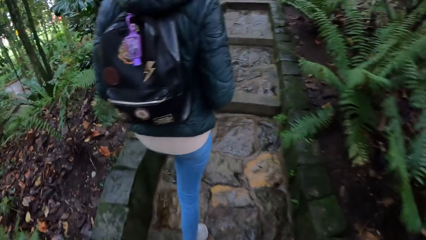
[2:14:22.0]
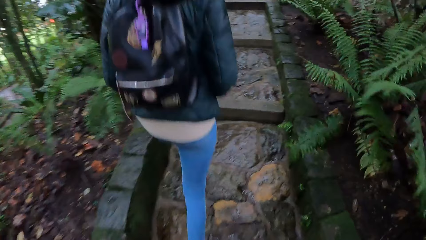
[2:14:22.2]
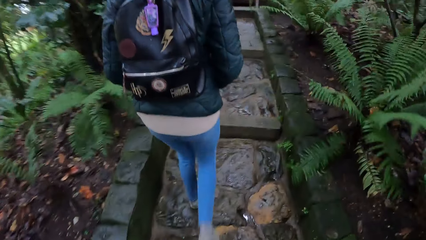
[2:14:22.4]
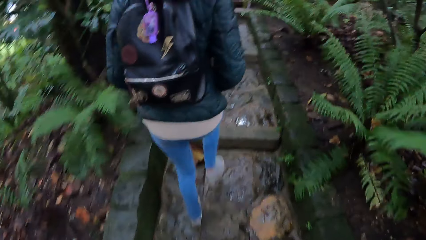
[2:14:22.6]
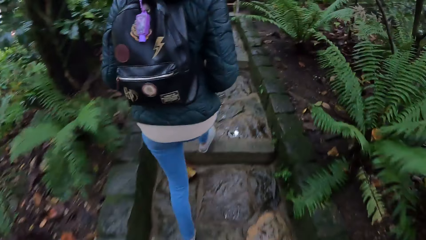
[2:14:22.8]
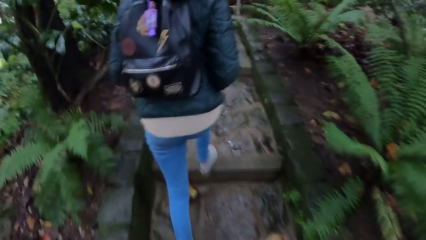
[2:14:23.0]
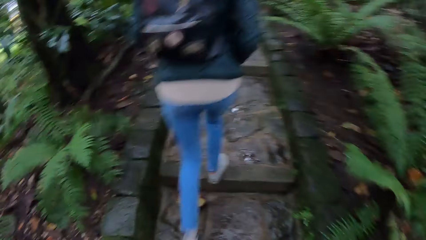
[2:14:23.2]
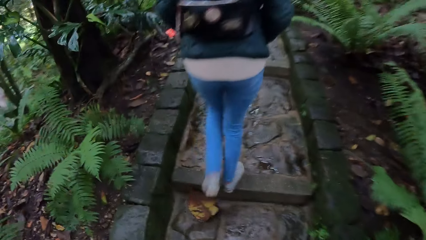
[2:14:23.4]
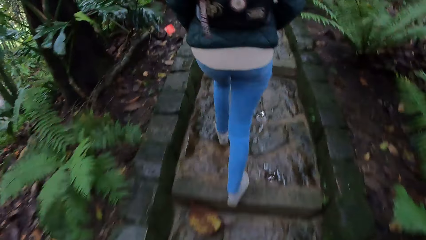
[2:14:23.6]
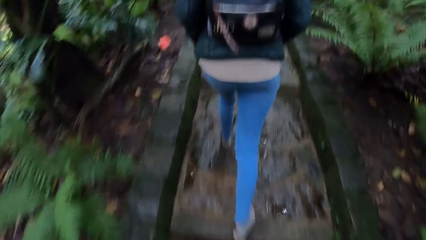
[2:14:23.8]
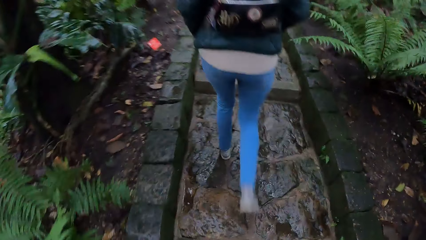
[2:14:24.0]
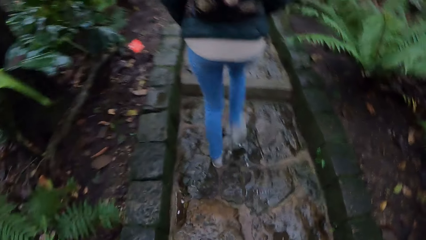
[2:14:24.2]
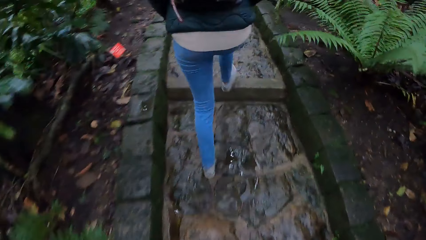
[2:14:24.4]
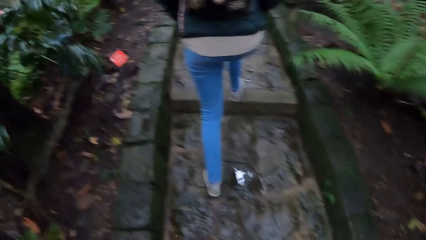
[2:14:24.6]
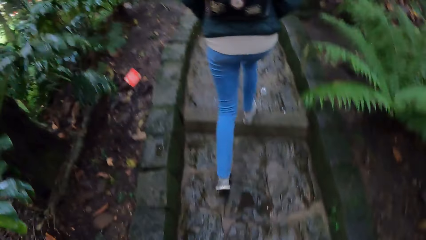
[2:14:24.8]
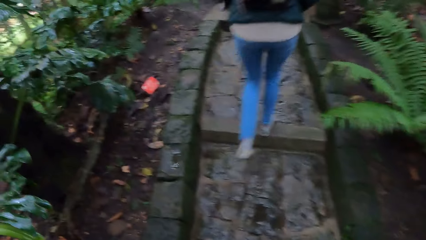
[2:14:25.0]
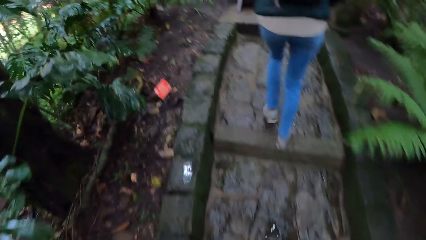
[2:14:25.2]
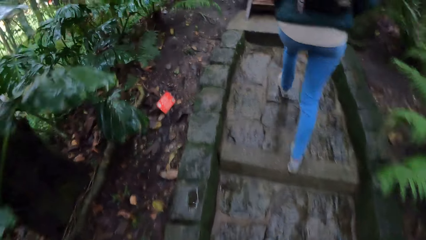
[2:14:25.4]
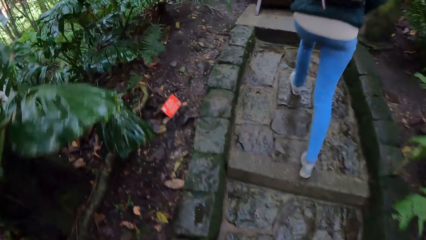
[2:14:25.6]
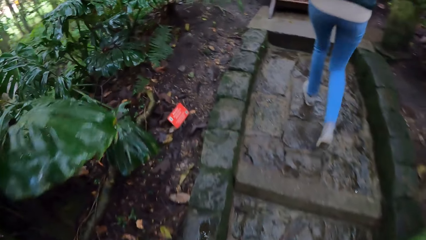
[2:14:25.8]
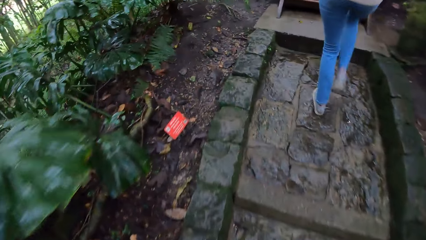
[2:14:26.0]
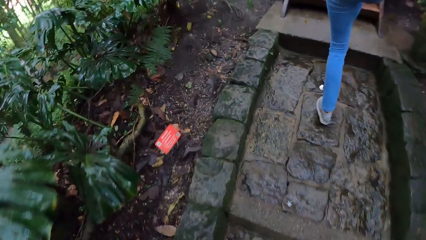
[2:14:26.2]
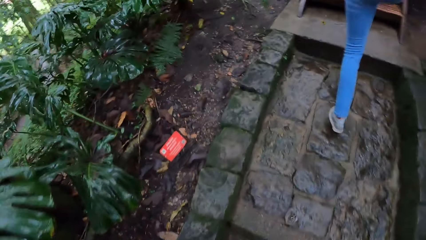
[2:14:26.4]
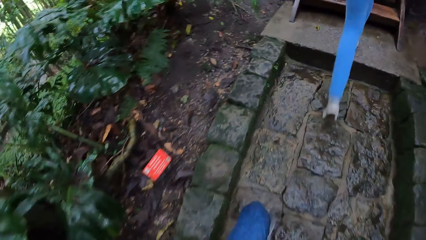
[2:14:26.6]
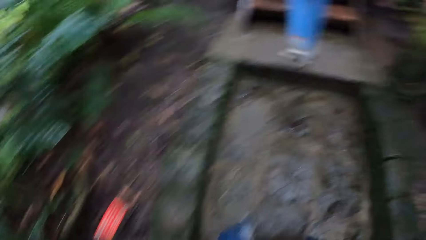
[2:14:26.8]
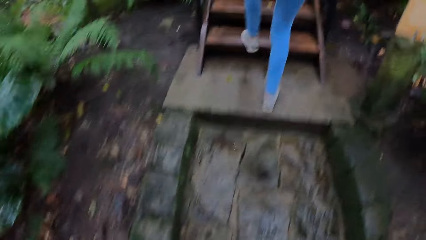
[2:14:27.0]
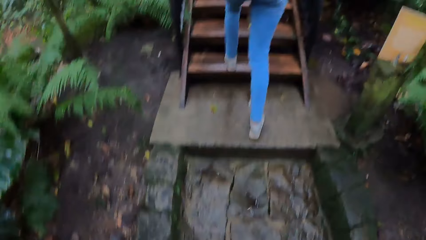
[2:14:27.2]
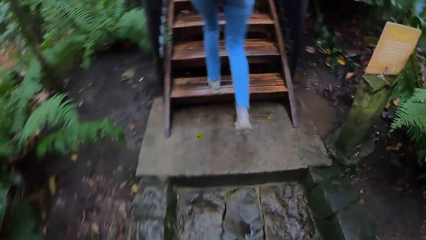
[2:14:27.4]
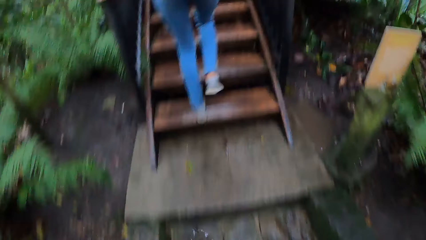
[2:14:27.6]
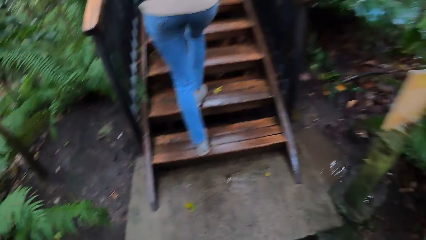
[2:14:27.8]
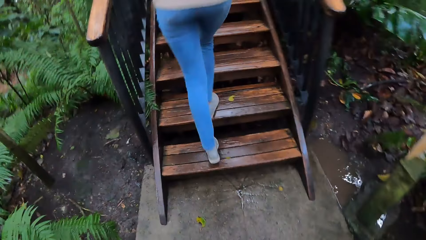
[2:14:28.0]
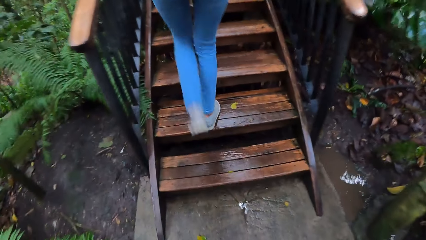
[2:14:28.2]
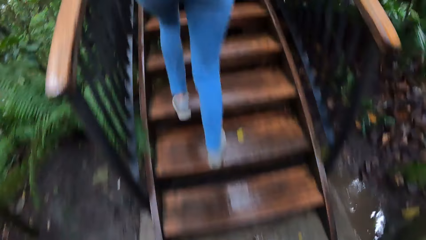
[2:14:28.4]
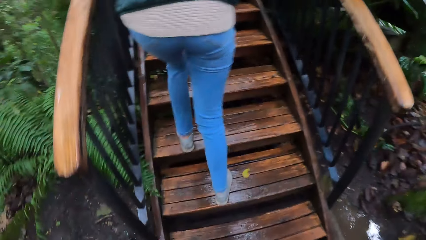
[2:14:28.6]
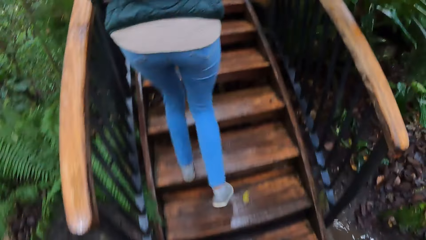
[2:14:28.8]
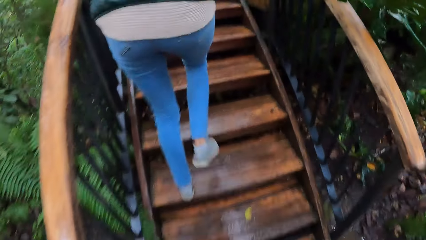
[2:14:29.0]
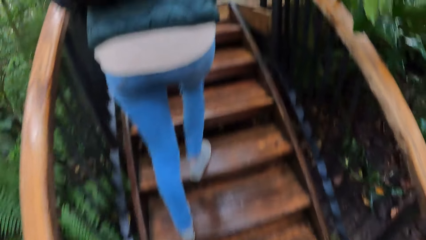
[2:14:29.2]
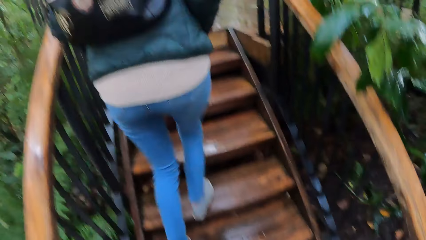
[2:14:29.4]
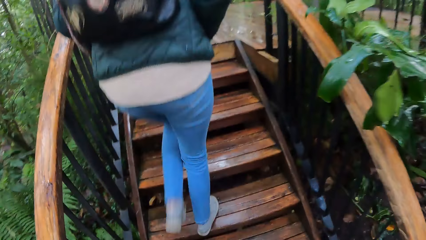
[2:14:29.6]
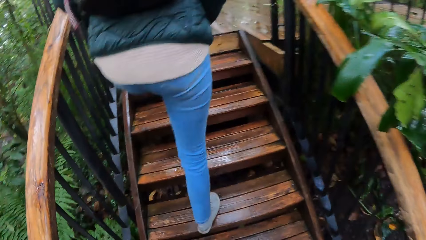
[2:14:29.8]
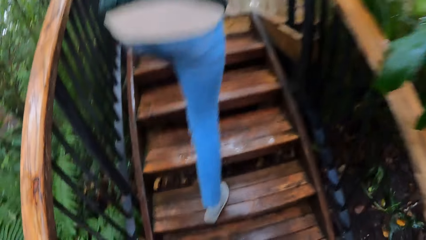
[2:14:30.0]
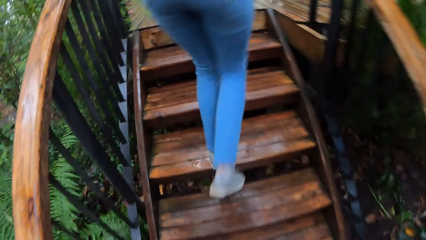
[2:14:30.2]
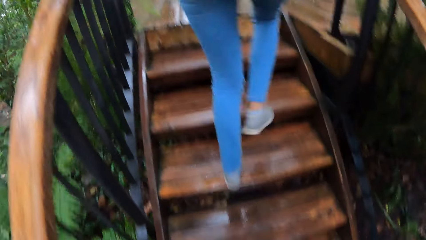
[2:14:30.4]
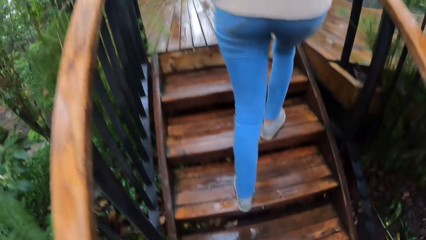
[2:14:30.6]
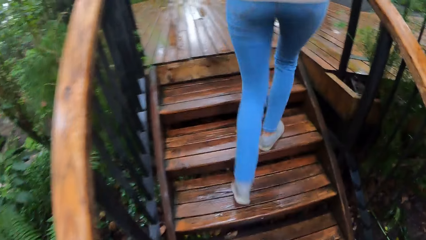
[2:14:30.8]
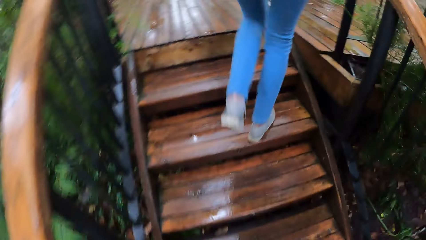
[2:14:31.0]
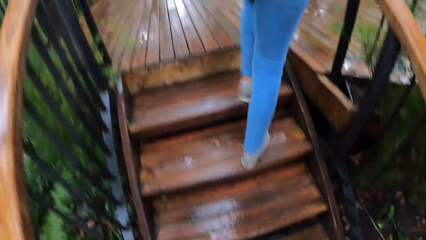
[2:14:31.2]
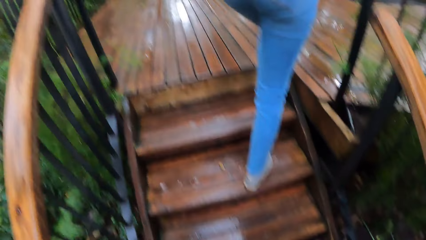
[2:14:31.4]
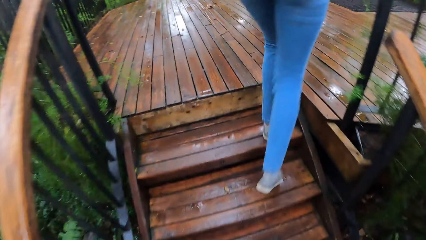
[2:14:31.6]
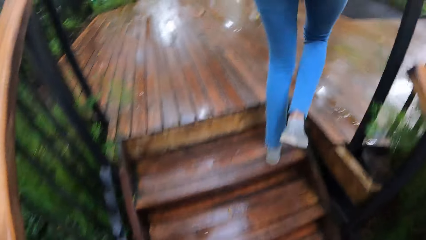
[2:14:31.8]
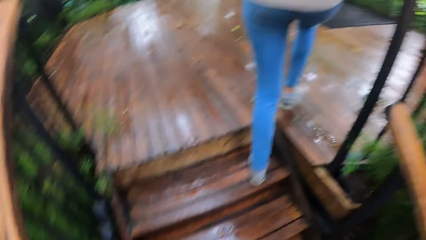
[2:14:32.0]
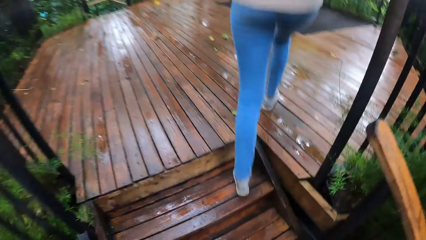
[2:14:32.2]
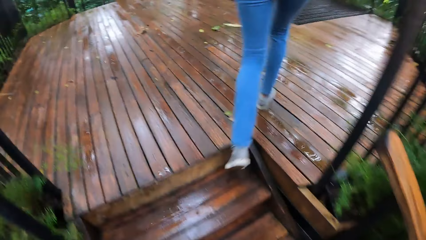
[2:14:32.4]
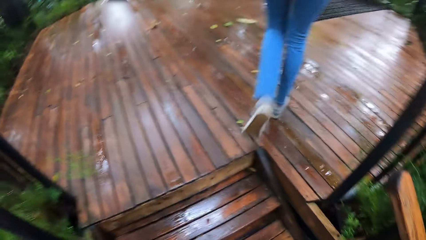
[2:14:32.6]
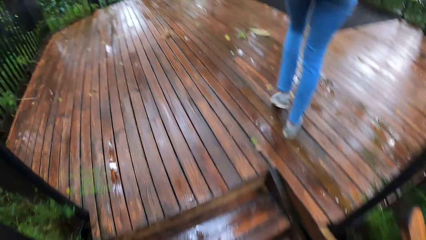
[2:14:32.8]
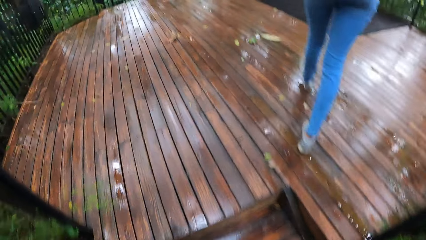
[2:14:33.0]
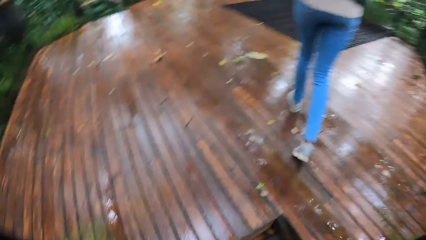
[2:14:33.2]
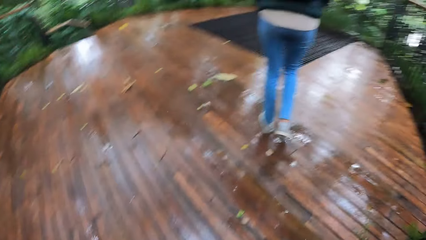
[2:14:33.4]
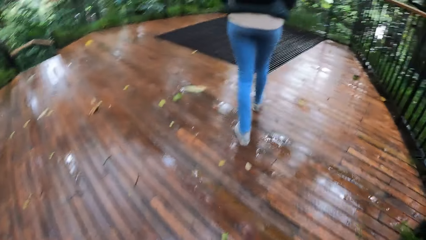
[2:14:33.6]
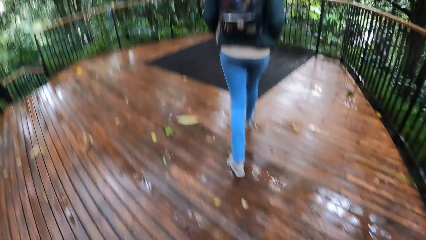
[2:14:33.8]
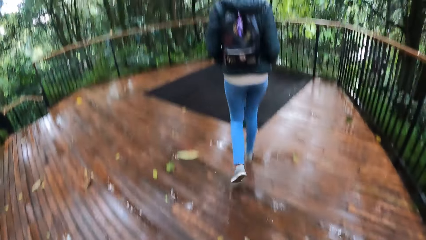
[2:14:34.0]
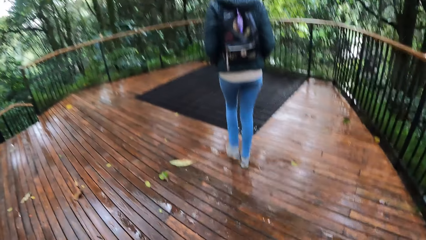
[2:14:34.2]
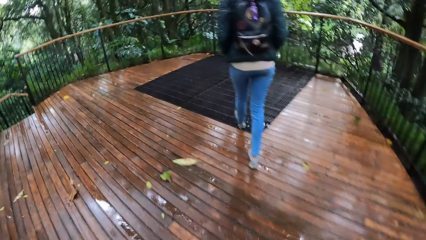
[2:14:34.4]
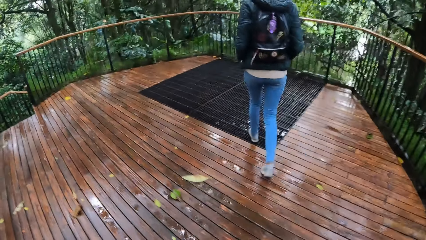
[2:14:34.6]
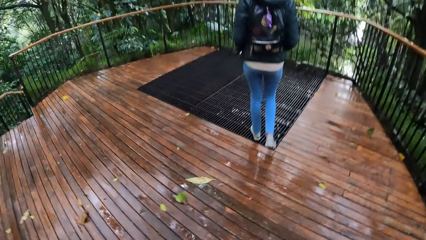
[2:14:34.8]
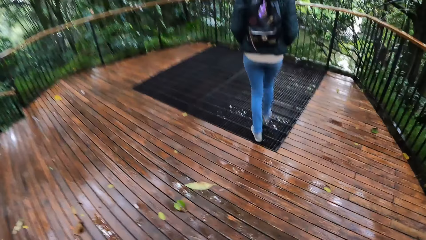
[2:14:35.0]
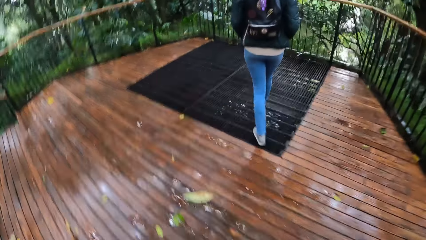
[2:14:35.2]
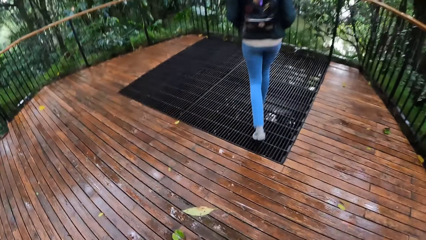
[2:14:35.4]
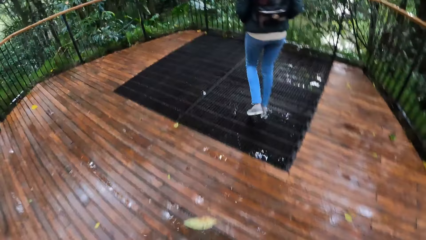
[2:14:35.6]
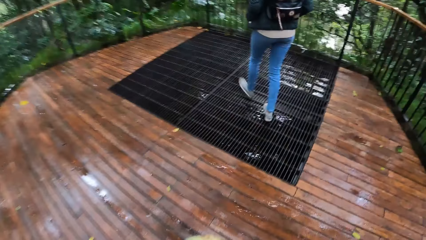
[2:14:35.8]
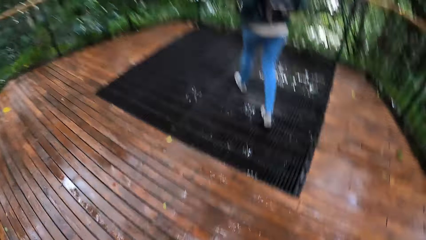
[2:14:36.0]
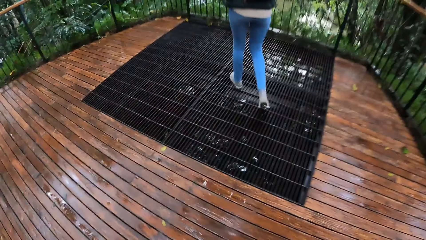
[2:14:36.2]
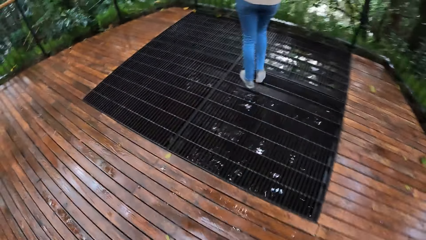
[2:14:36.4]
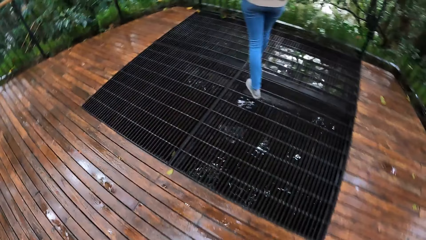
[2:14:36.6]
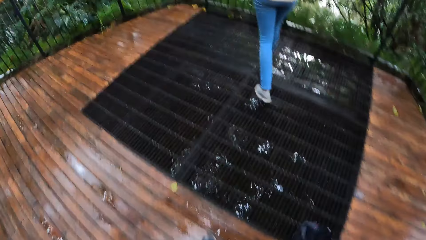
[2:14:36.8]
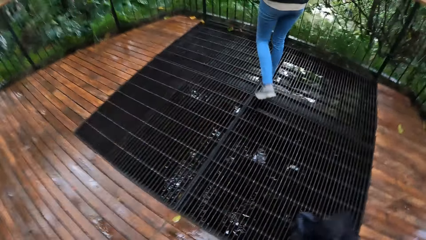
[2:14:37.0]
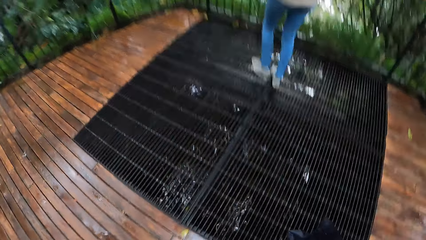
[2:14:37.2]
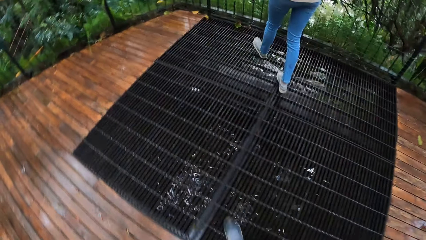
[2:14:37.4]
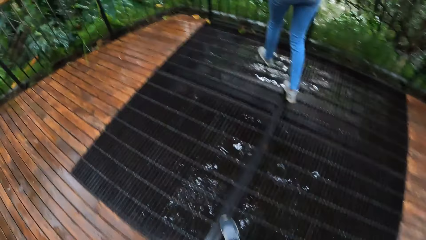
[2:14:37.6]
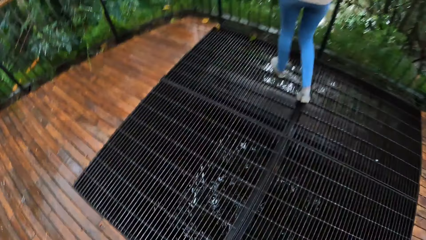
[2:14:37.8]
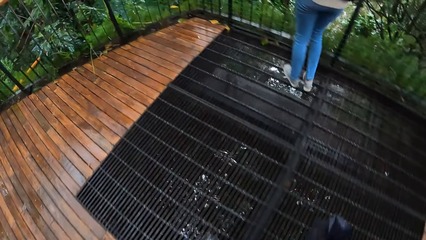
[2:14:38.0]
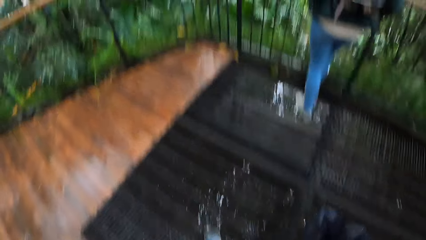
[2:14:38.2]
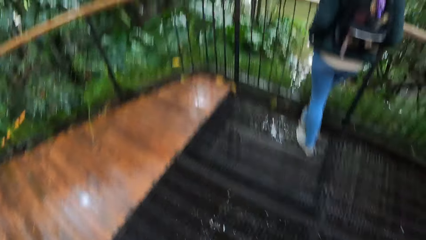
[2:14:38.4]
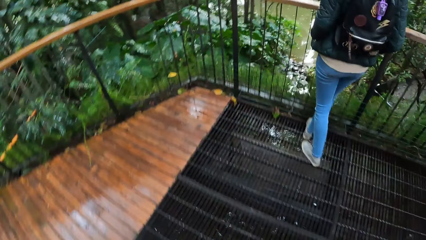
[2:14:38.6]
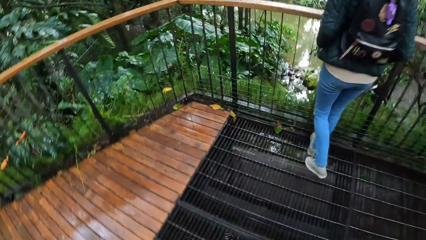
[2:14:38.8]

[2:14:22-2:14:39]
The camera wearer walks around in the park. A lady walks on the stairs in the park. The lady walks on a raised platform in the park. The camera wearer walks on the raised platform in the park.
